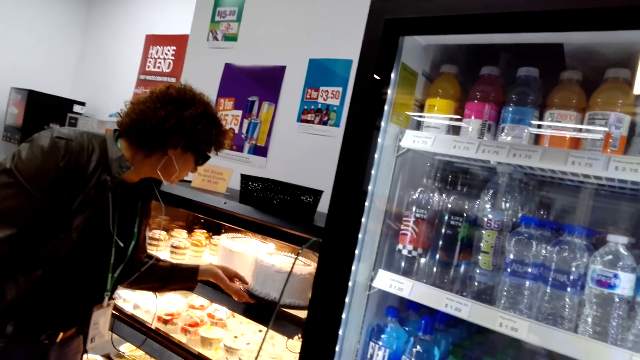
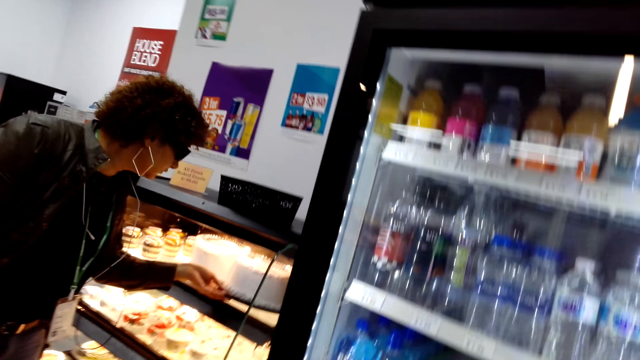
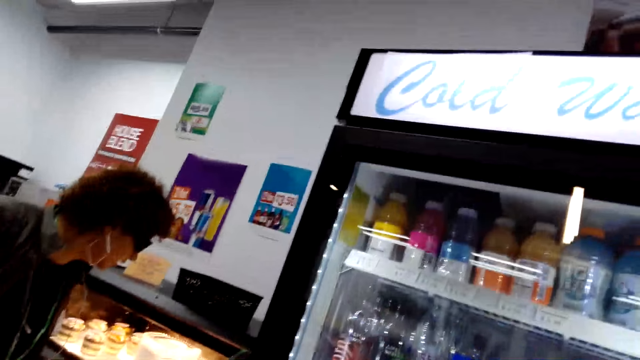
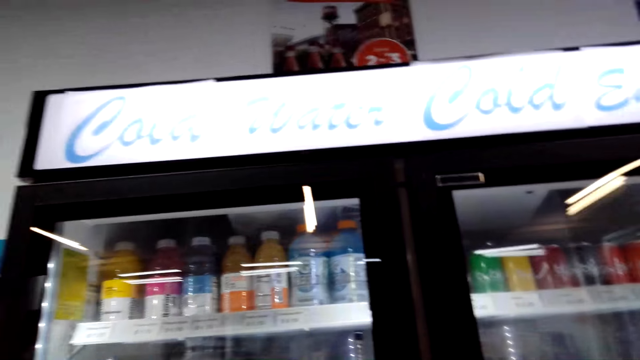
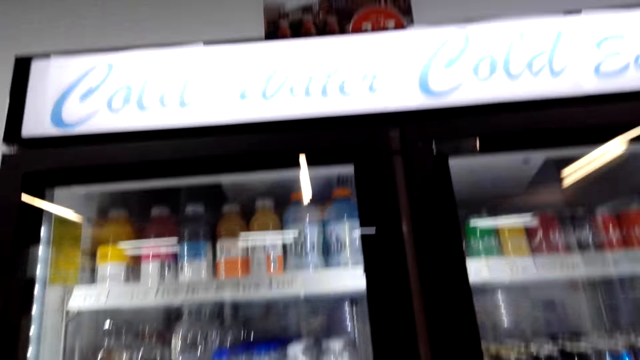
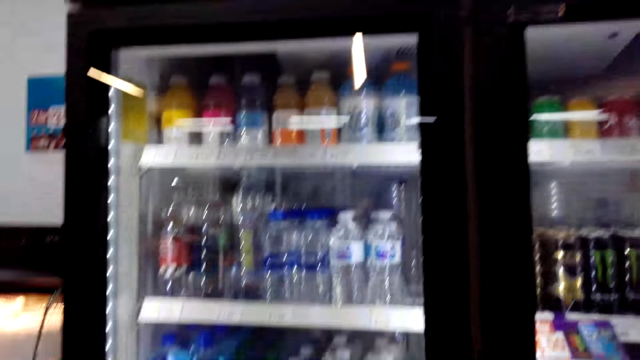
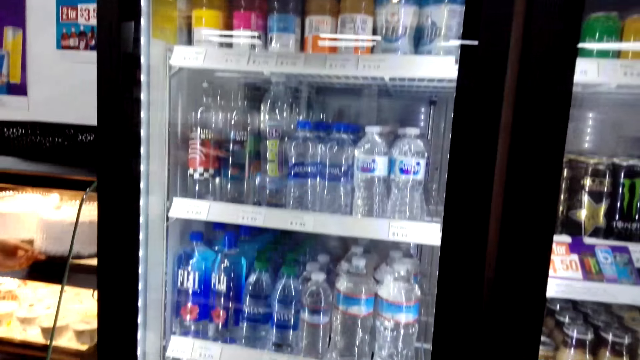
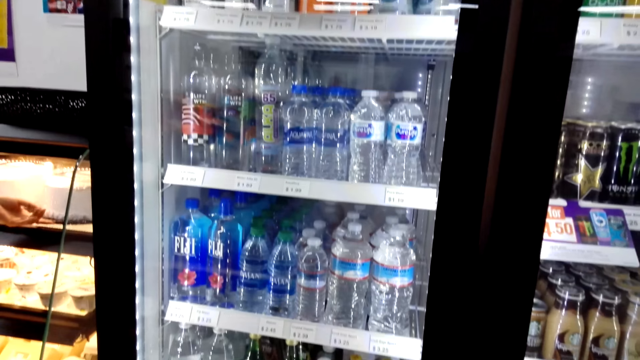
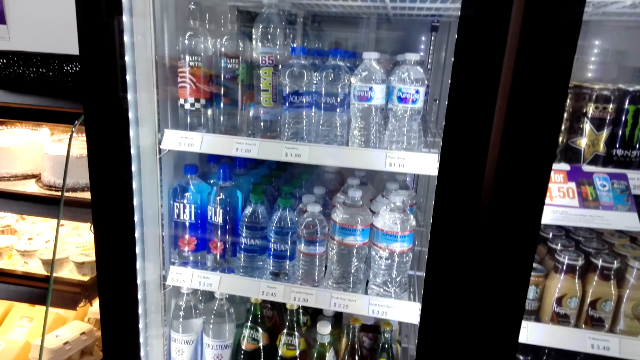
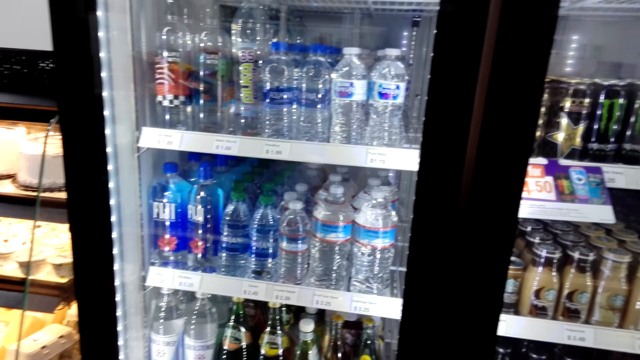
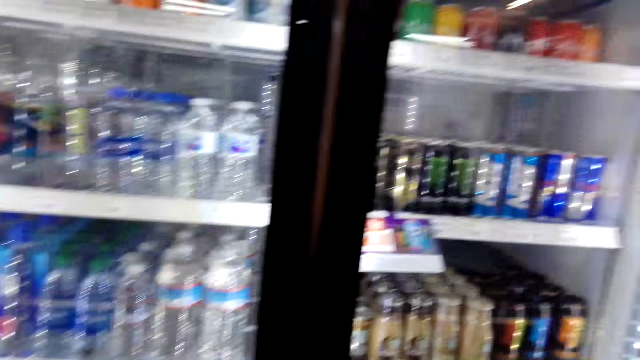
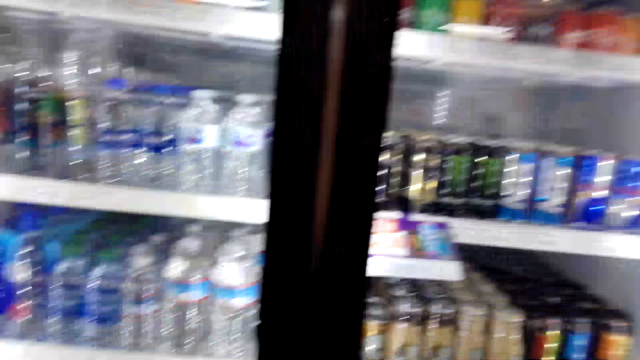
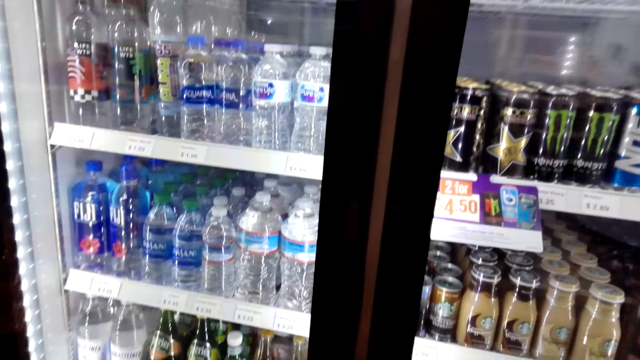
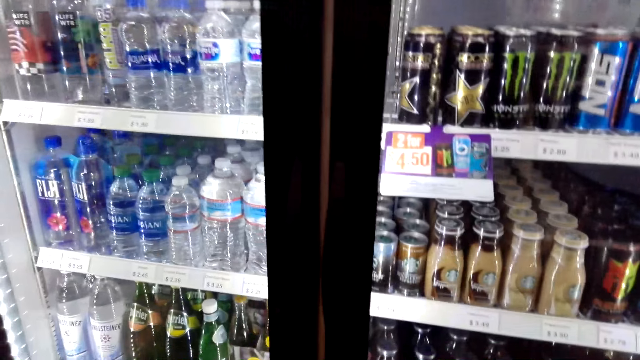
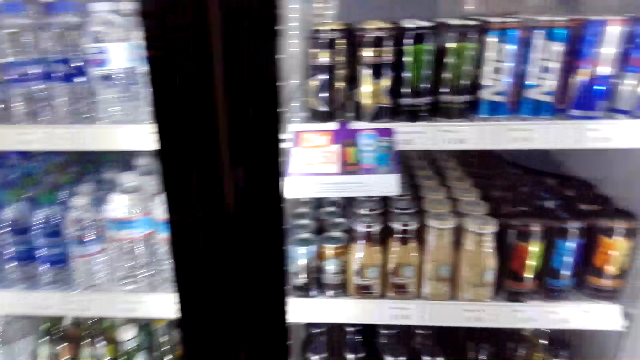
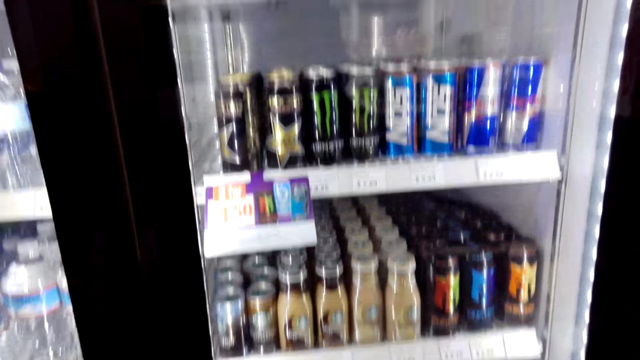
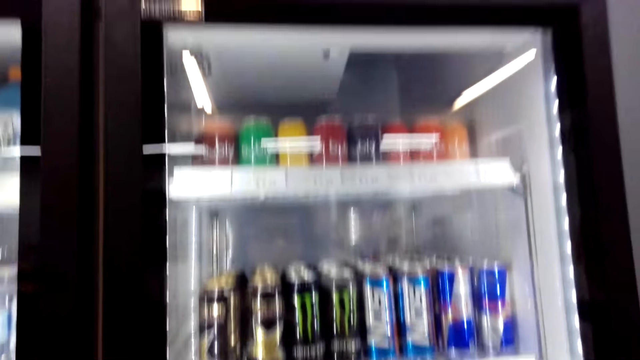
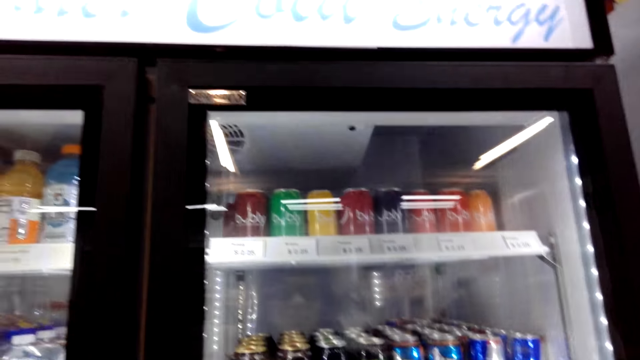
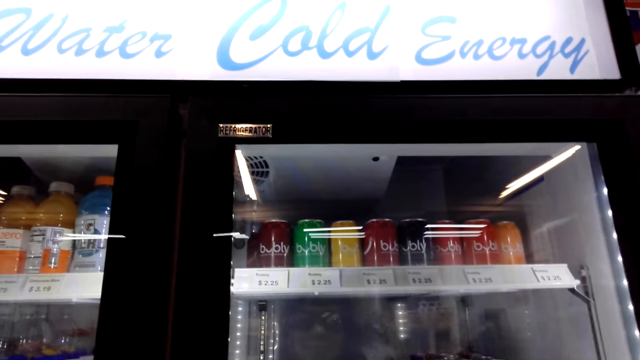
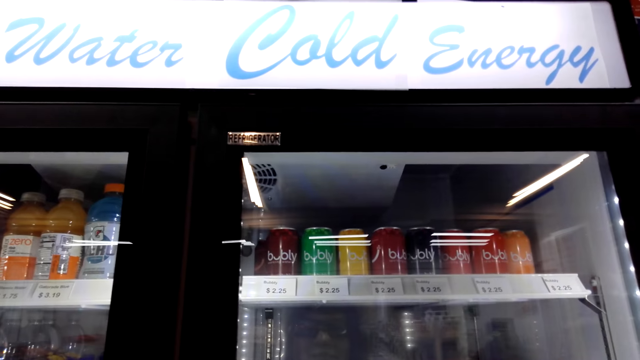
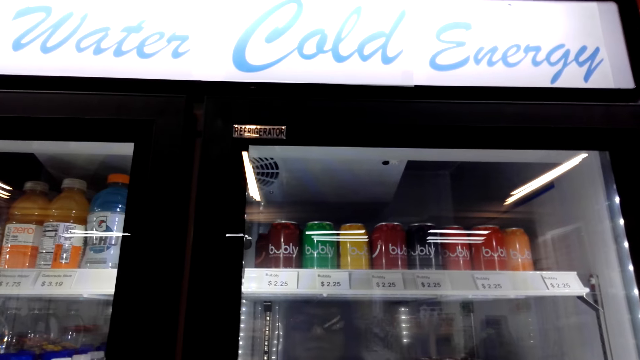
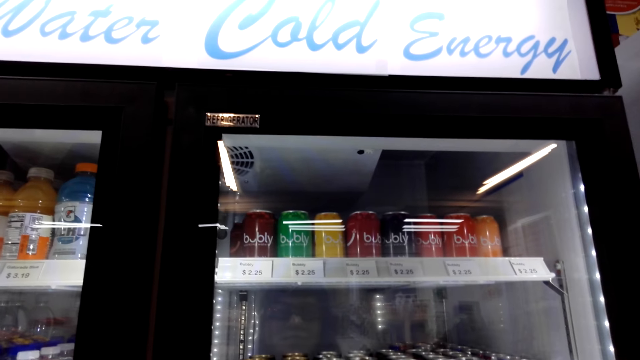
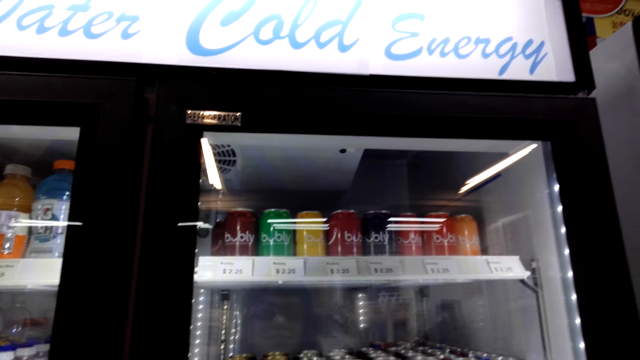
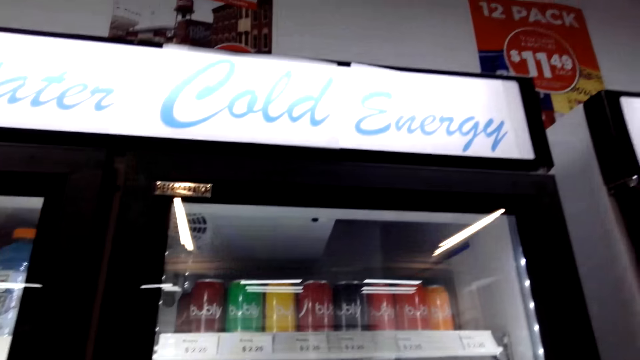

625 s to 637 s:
The camera wearer talks to a man. The man examines the cakes in the oven. The camera wearer looks around.

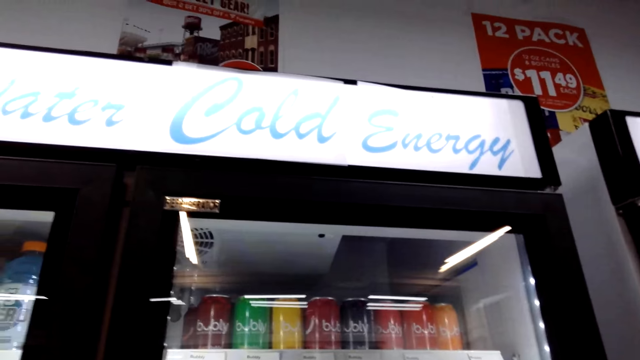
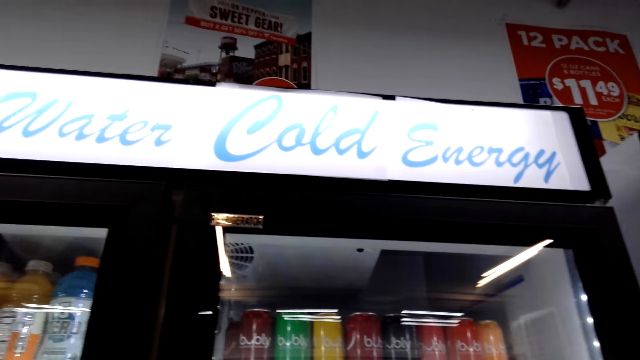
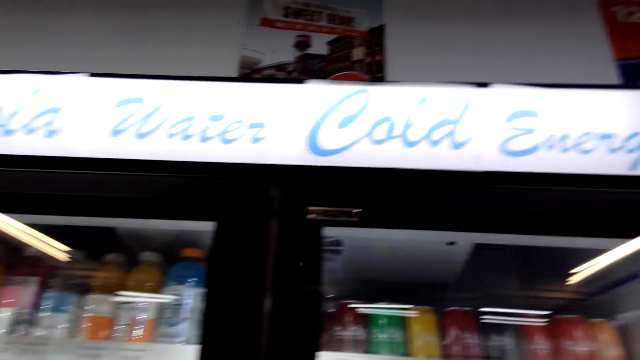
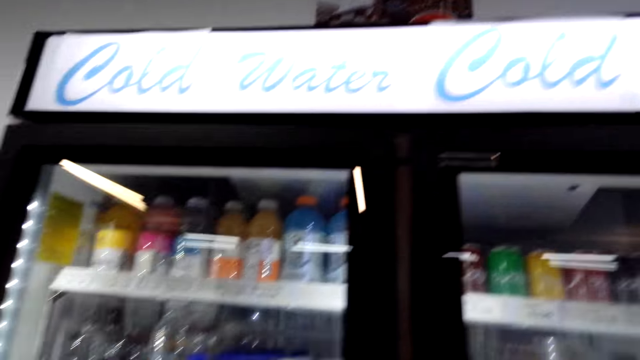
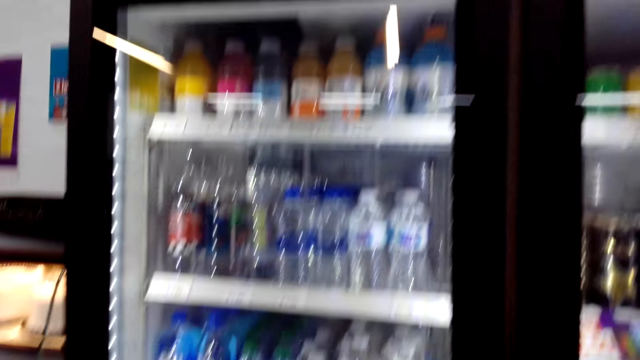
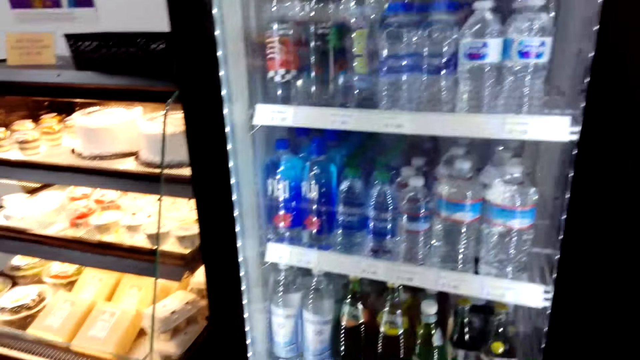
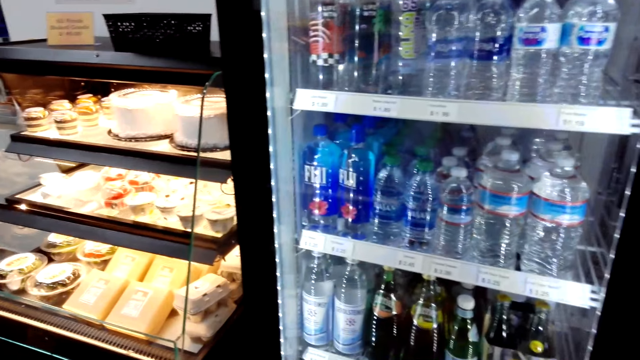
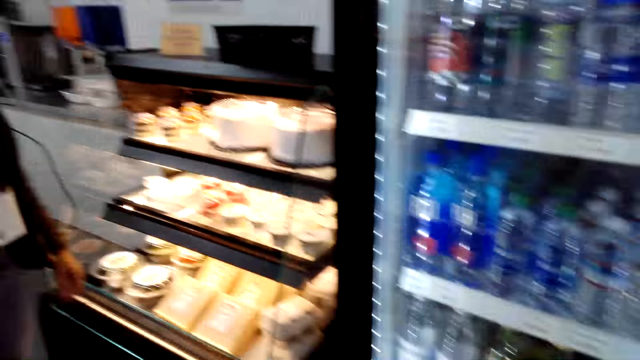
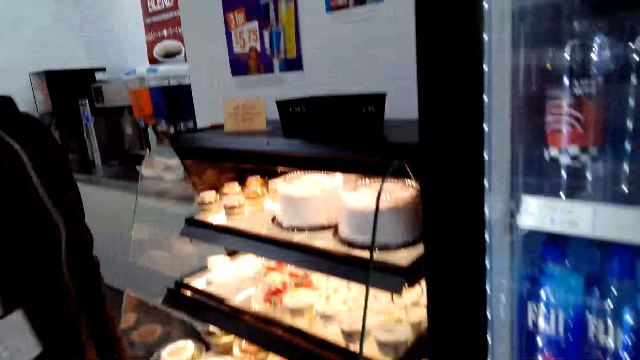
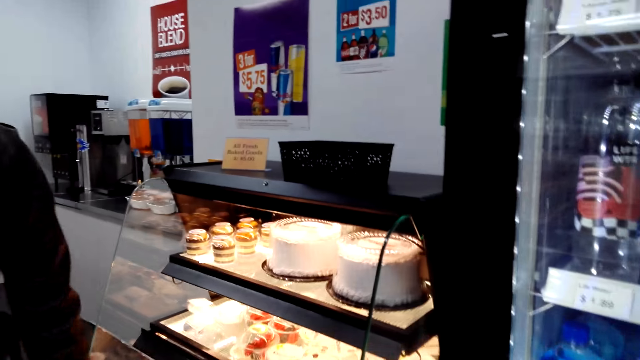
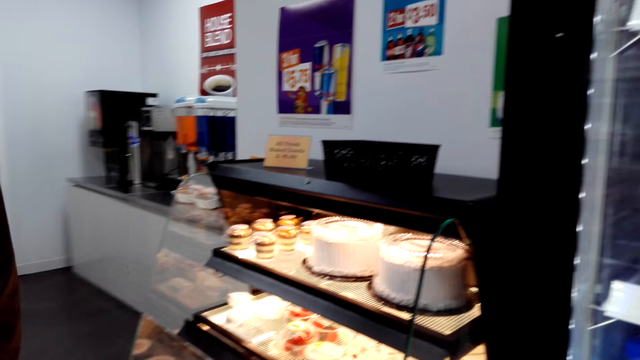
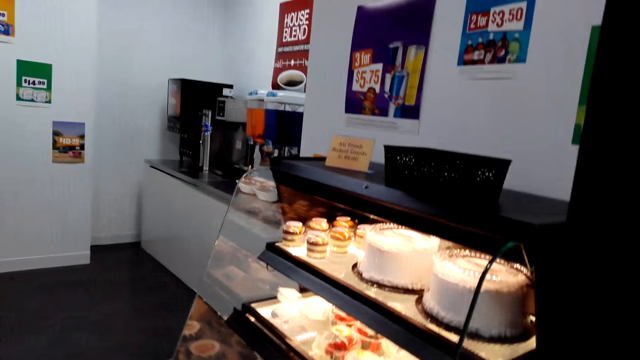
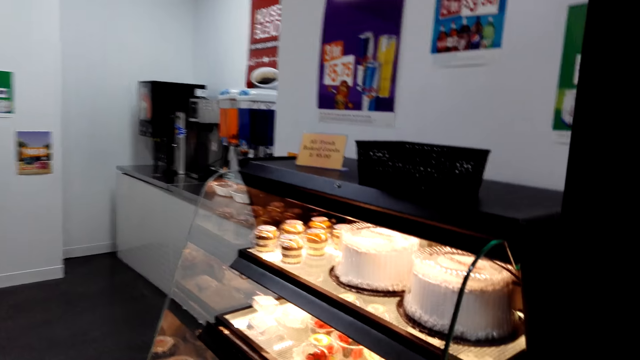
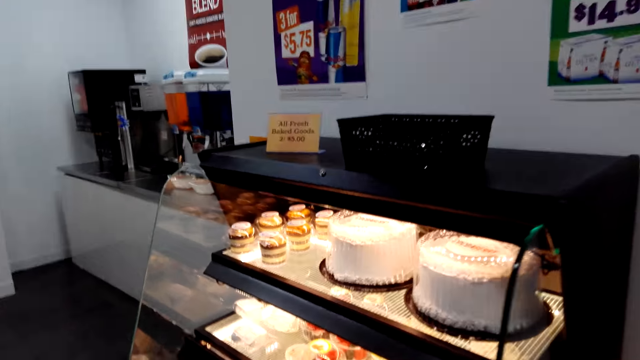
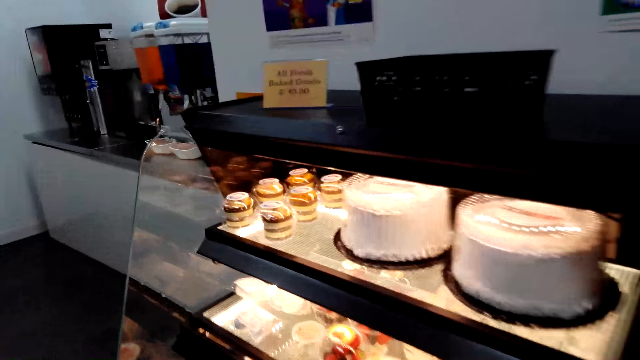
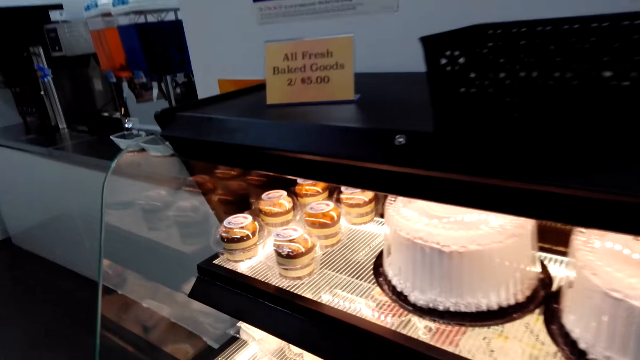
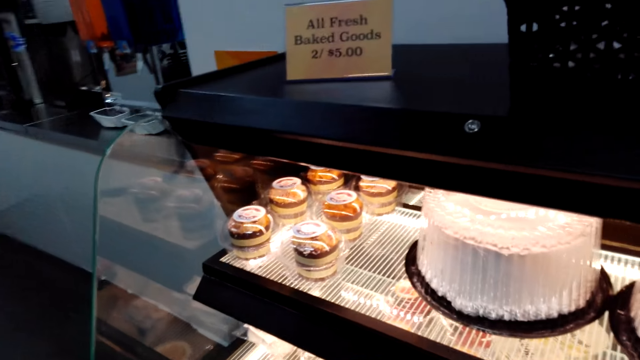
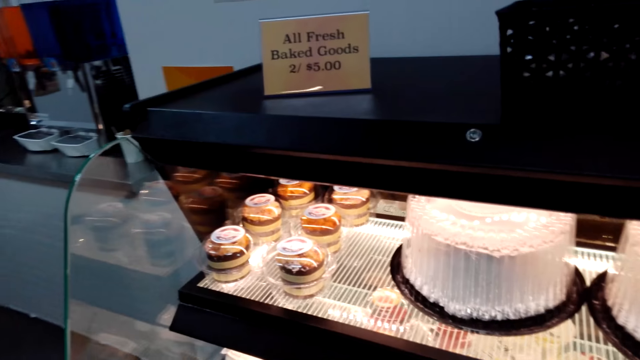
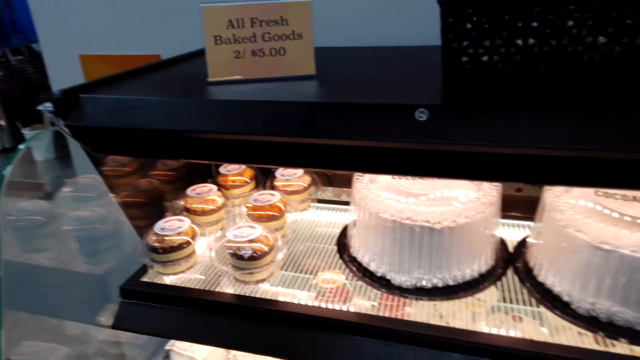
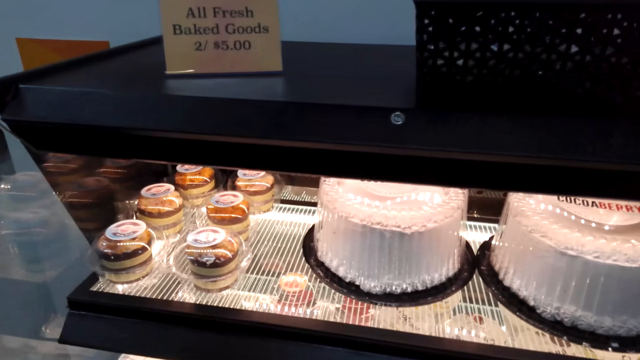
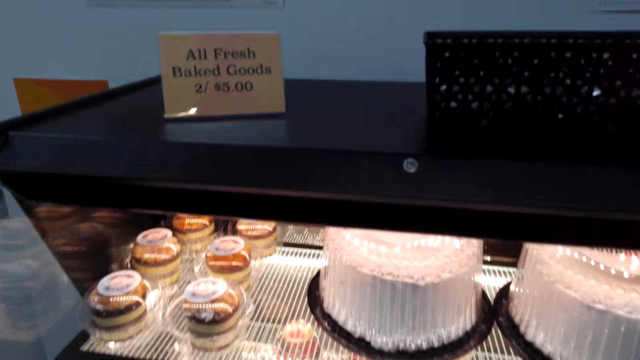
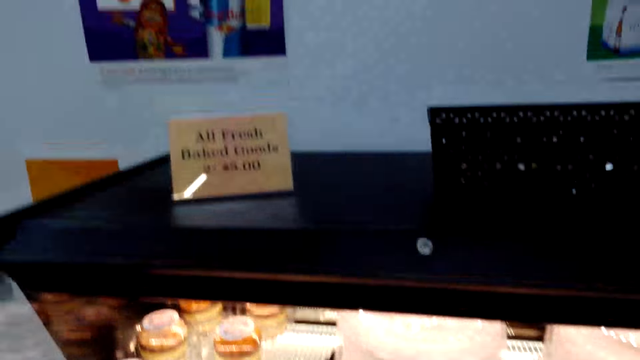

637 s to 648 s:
The camera wearer walks around. They stare at the cakes in the oven.
